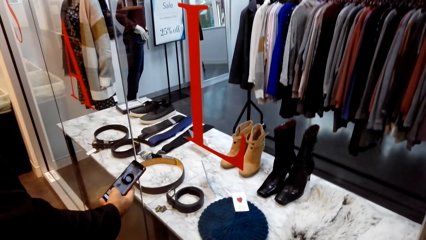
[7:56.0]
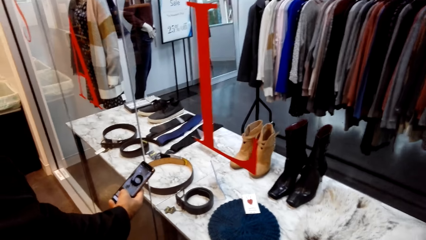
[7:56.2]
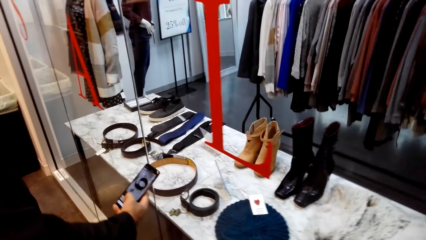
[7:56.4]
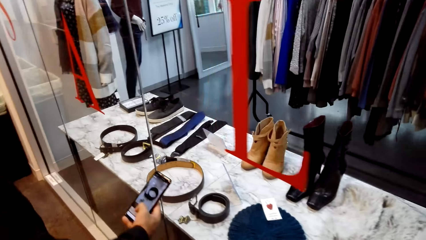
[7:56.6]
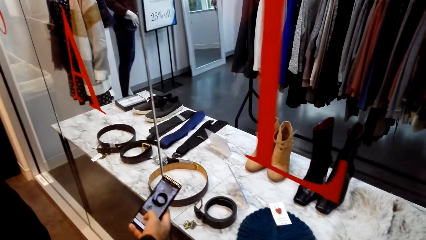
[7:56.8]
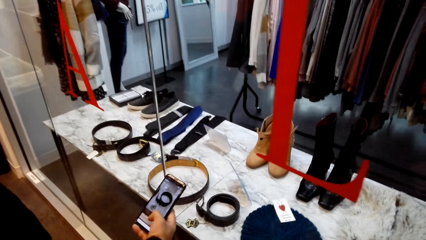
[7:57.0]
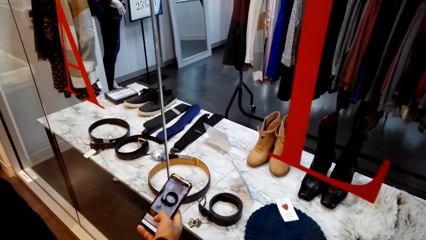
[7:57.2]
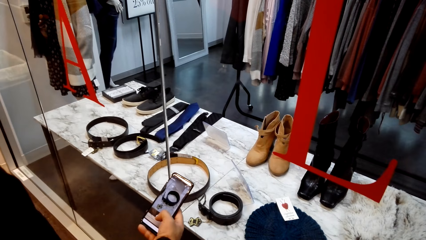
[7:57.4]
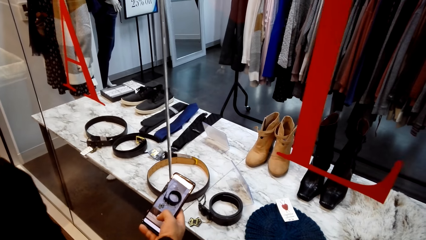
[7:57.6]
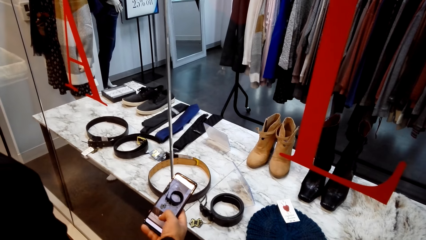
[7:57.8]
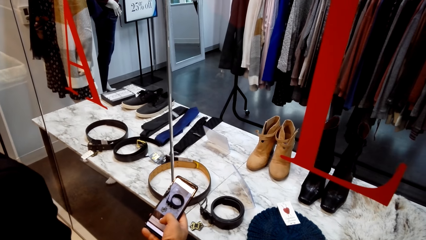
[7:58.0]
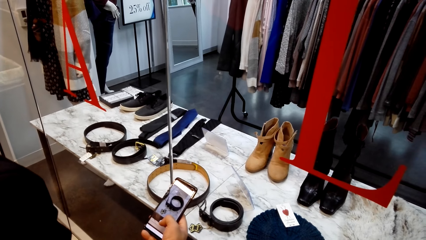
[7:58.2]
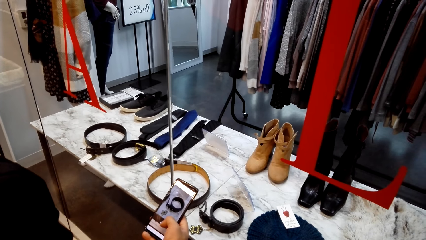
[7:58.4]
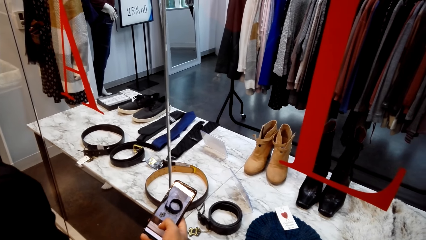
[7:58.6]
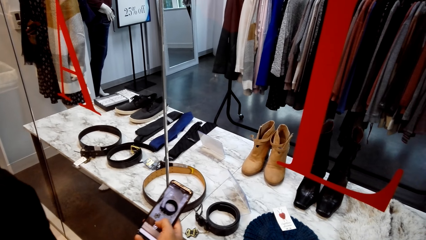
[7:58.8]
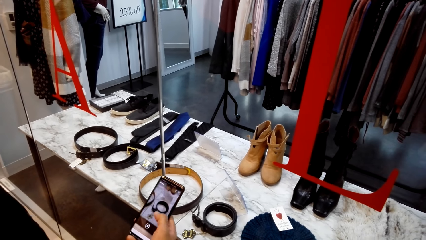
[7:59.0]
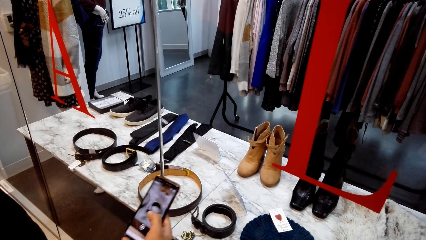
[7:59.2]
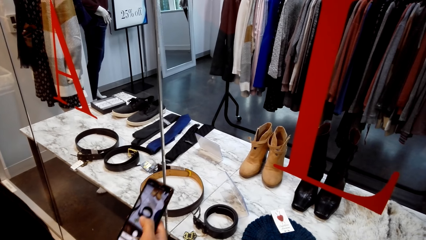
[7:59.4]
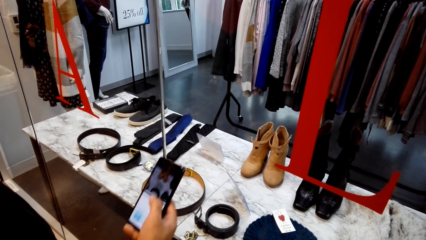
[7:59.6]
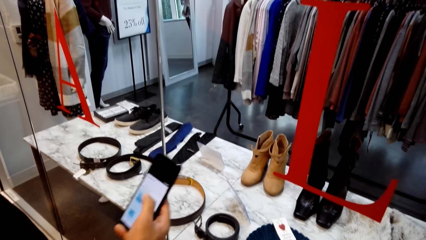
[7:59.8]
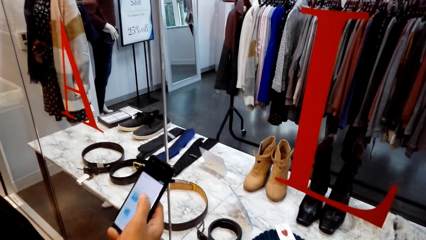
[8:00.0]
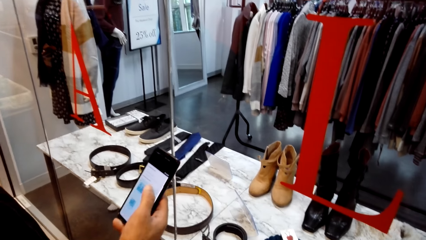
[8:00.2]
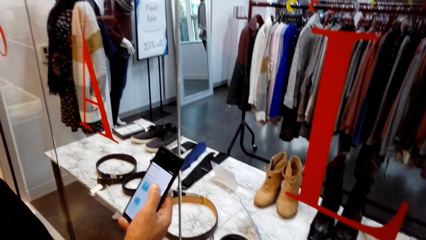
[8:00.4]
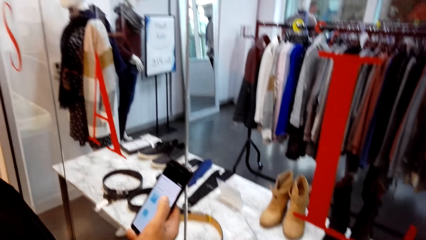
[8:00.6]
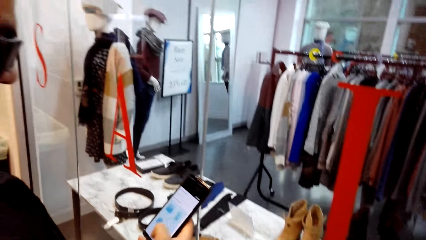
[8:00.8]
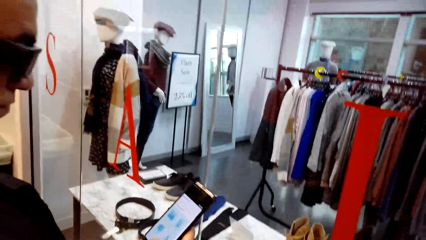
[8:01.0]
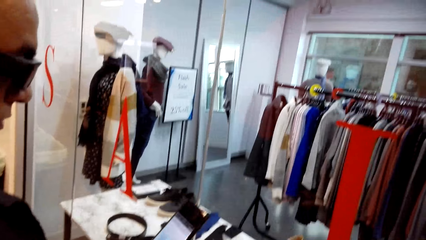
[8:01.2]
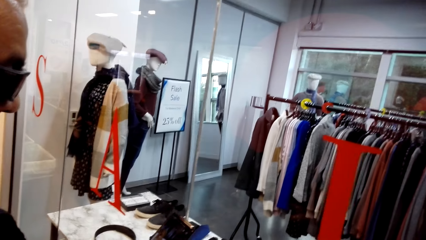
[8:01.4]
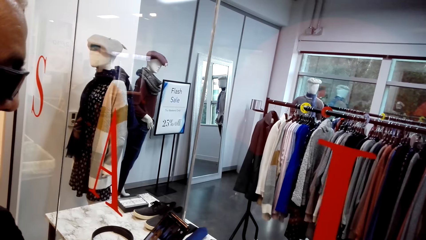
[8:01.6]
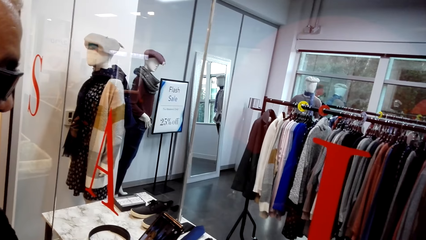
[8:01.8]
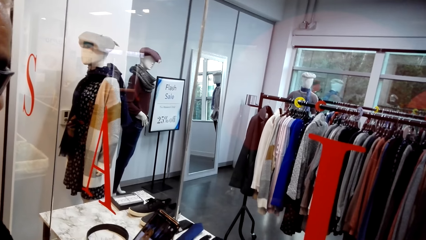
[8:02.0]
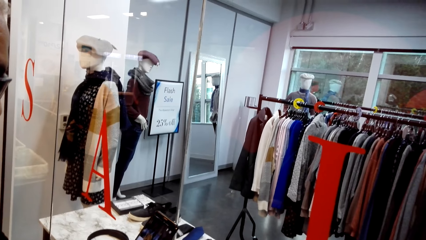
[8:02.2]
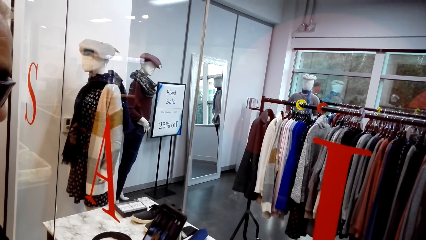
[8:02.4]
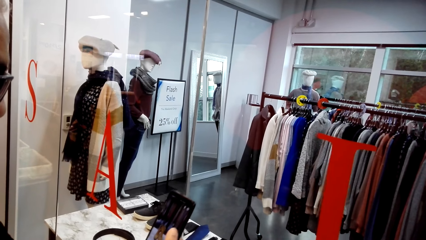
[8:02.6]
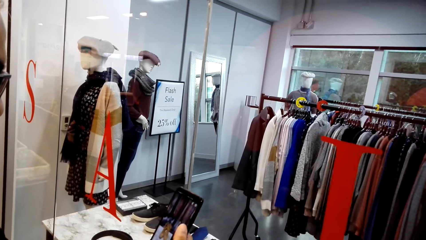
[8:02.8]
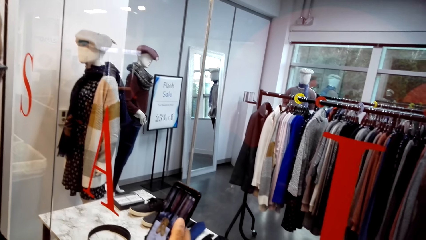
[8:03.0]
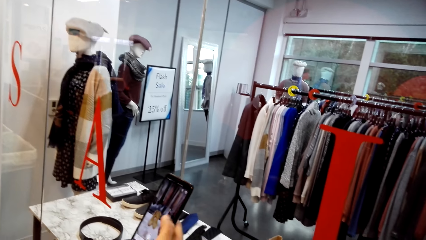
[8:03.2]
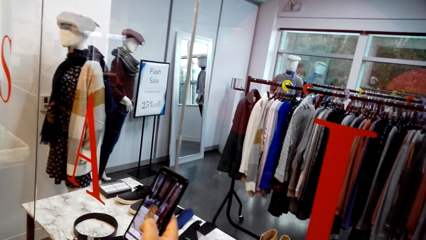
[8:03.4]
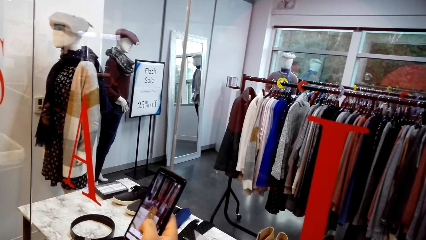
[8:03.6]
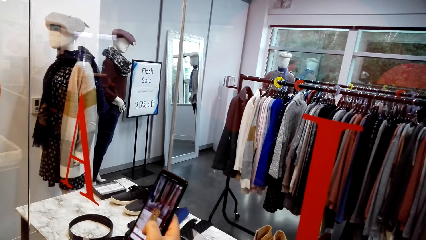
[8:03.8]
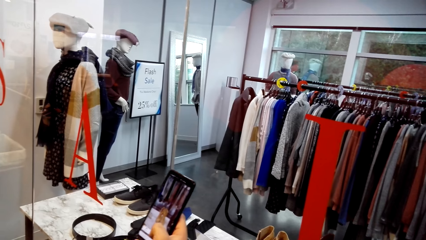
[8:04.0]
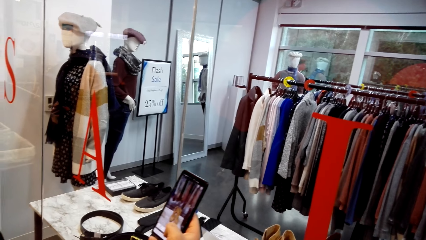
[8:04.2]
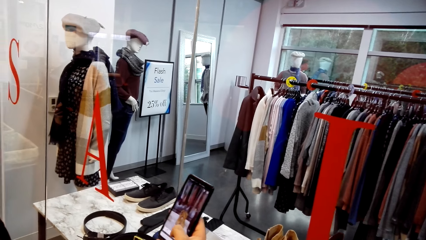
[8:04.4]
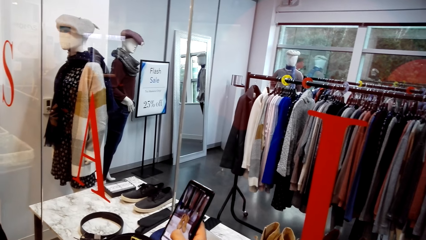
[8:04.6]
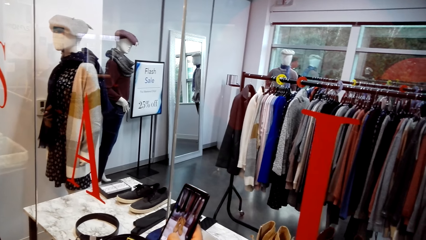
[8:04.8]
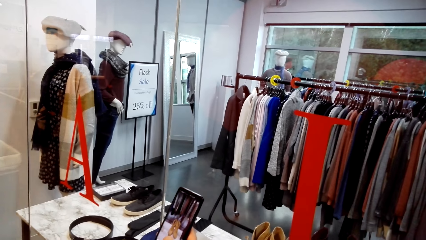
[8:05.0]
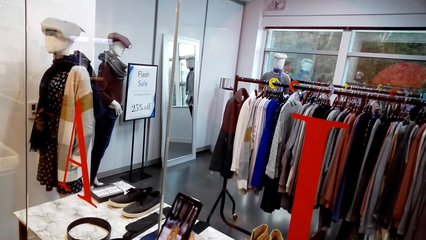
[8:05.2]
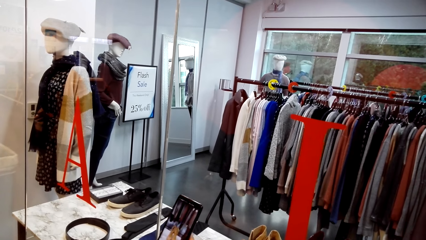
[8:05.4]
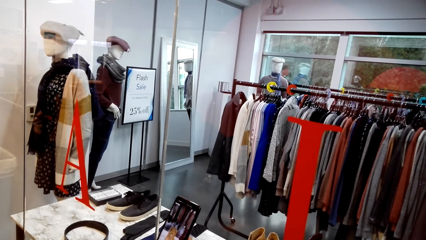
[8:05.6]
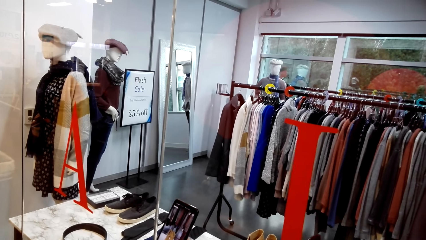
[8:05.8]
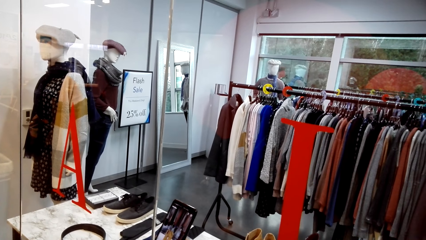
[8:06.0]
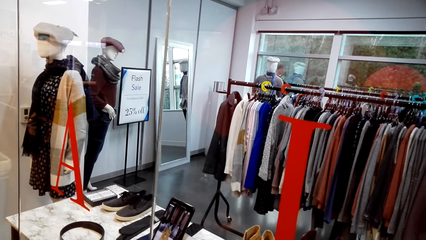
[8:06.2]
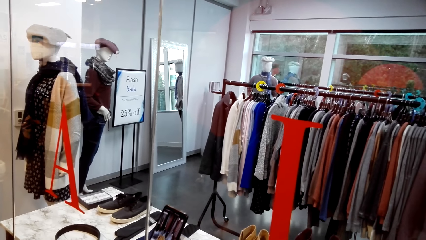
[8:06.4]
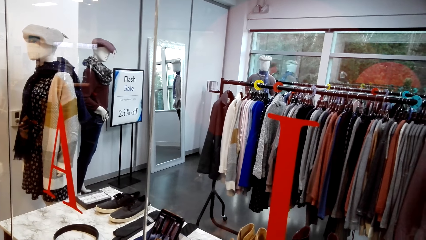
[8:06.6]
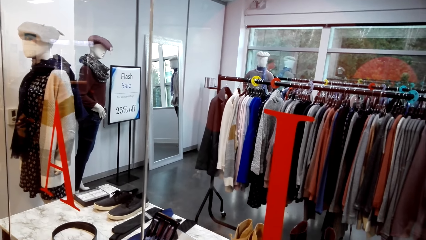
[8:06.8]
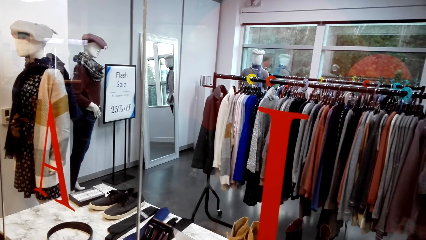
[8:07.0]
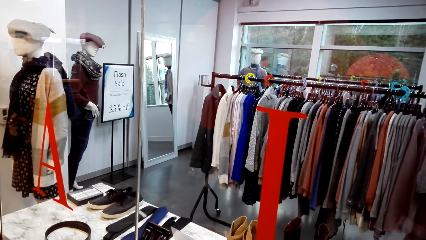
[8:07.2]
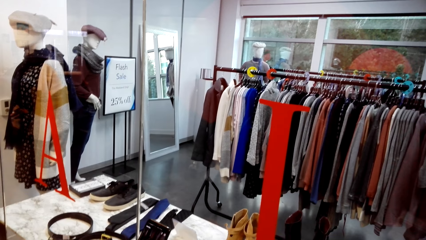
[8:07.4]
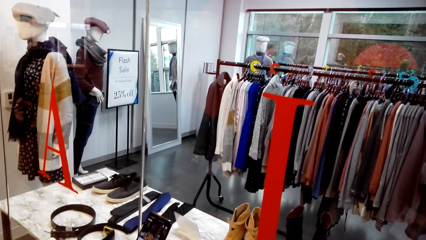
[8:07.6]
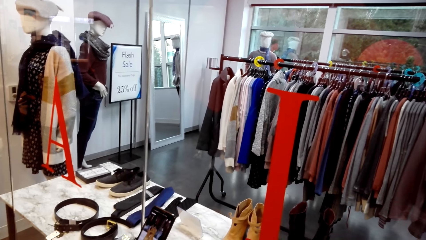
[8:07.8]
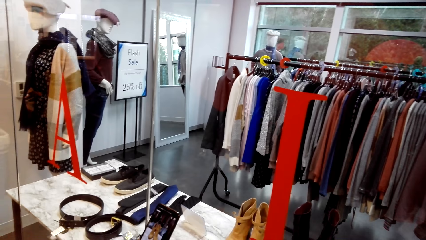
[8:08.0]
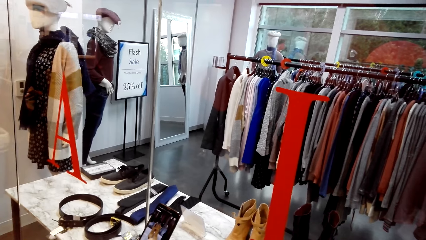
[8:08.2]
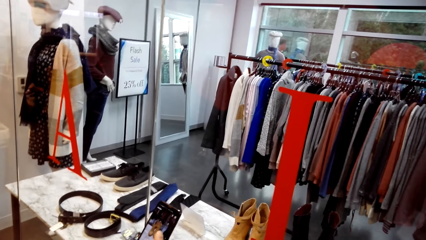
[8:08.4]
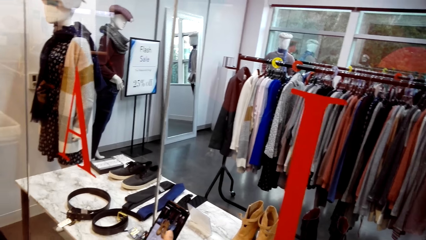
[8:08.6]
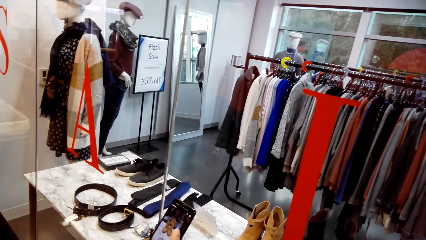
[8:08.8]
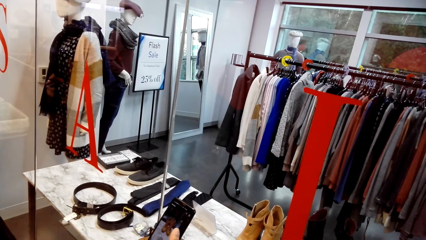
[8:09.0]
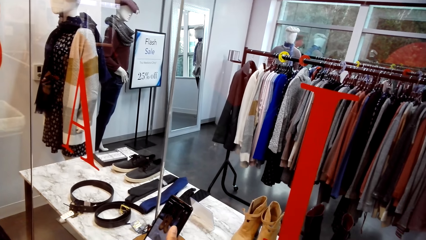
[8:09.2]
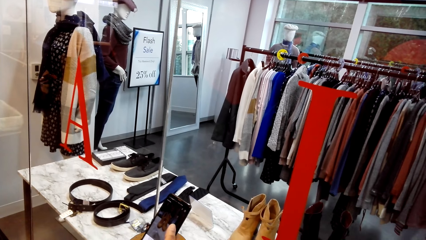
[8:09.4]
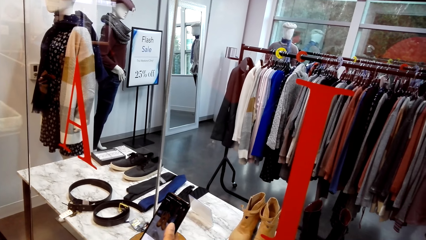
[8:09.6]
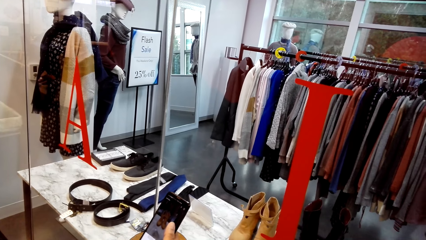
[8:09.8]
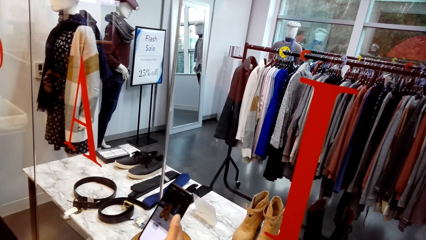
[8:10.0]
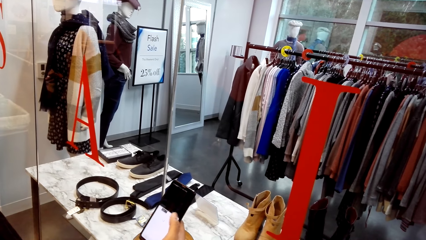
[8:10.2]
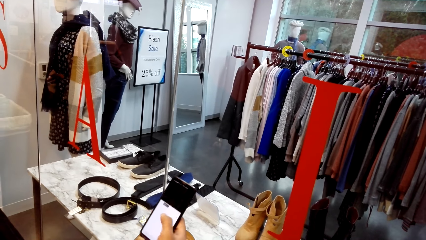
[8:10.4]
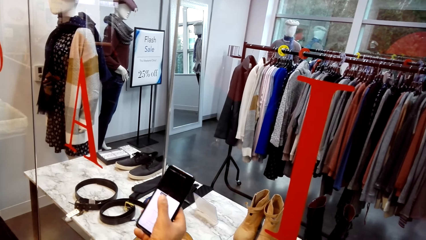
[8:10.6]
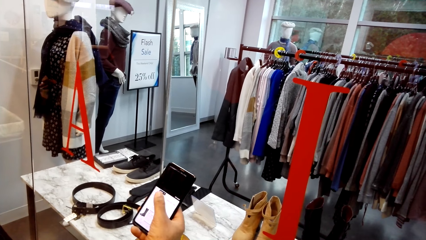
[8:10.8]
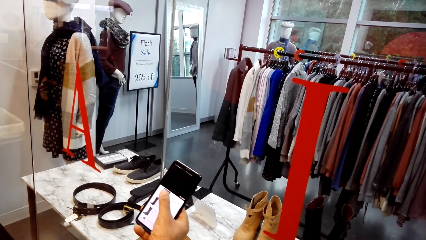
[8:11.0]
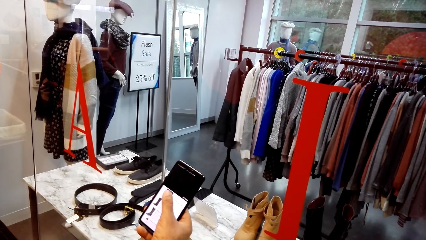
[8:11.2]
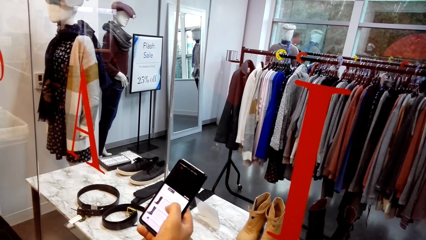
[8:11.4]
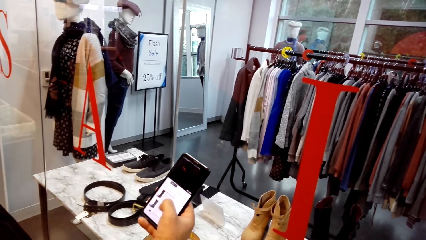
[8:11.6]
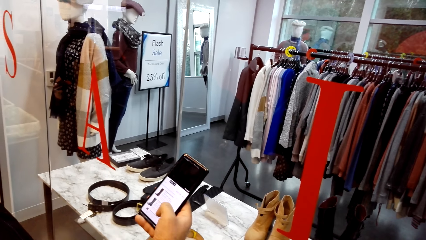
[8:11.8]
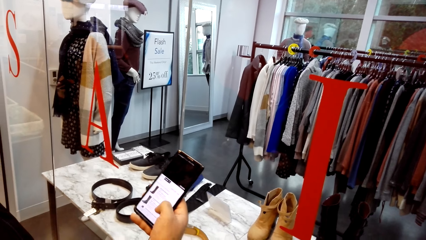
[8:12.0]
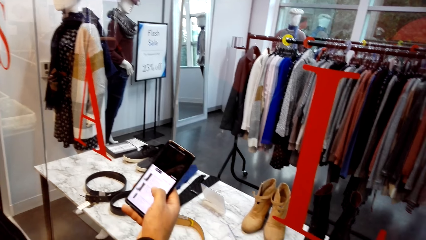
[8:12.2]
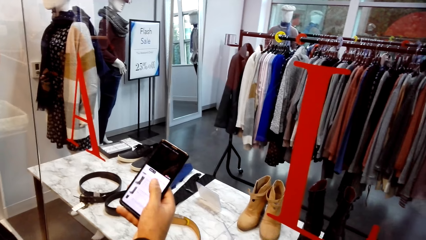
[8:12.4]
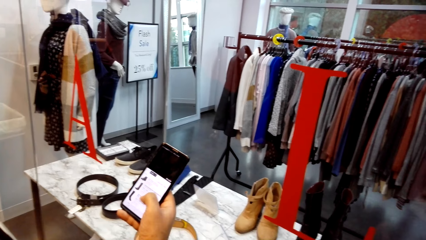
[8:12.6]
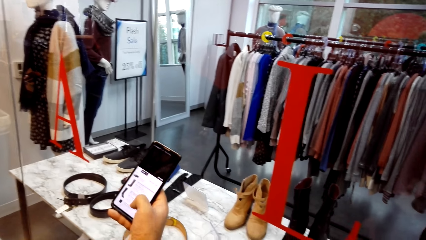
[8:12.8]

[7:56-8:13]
A man looks at the phone screen and talks to the camera wearer. The man holds a phone with the right hand in the store. The man looks at the phone screen, touches the phone screen, and talks to the camera wearer. The man scrolls the phone with the right hand in the store. The man looks at the phone screen and touches the phone screen. The camera wearer talks to the man. The man looks at the phone screen and talks to the camera wearer. The man looks at the phone screen. The camera wearer talks to the man. The man looks at the phone screen. The camera wearer talks to the man. The man talks to the camera wearer, looks at the phone screen, and touches the phone screen.
